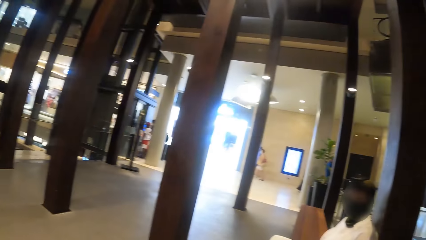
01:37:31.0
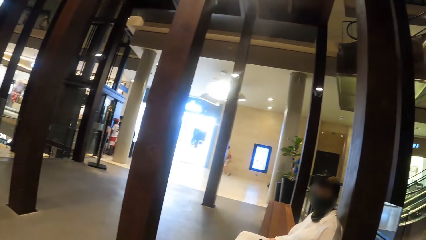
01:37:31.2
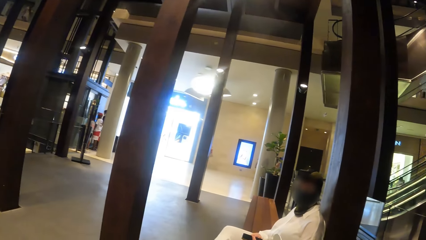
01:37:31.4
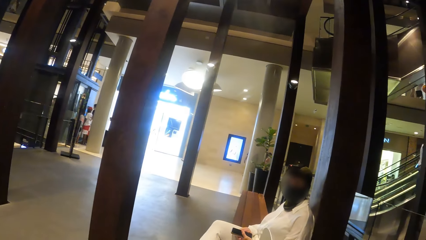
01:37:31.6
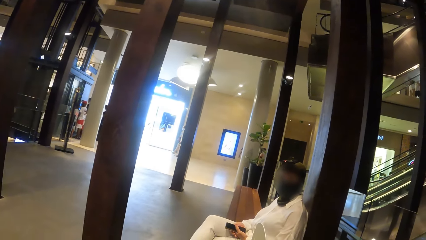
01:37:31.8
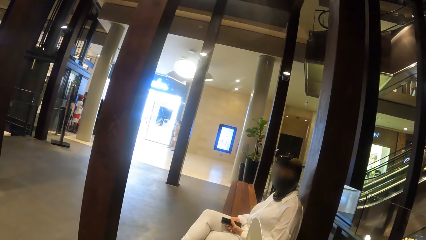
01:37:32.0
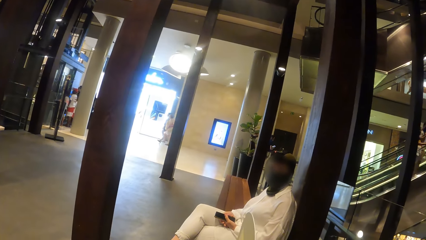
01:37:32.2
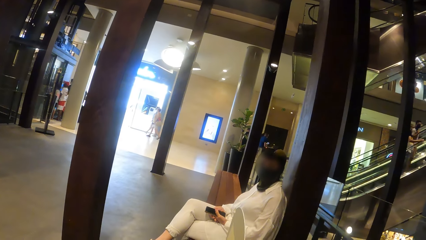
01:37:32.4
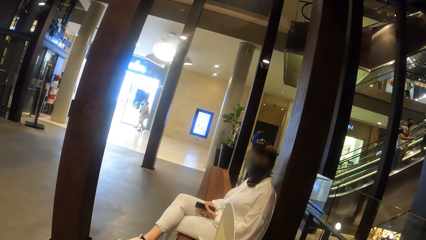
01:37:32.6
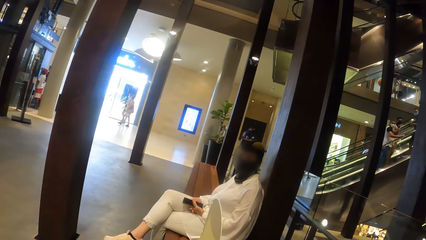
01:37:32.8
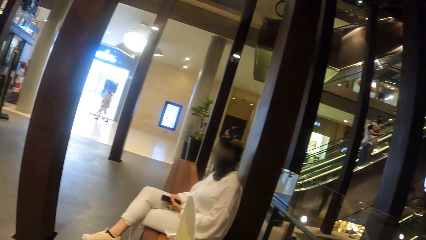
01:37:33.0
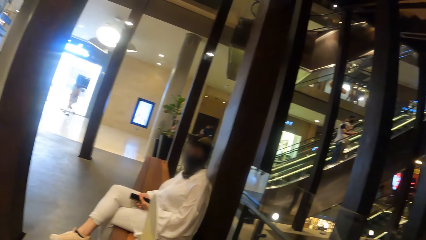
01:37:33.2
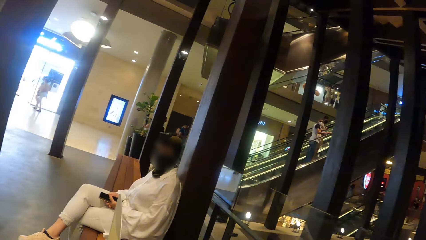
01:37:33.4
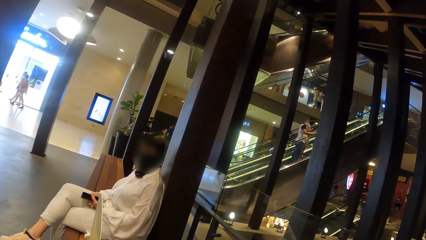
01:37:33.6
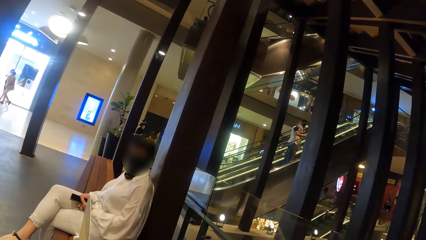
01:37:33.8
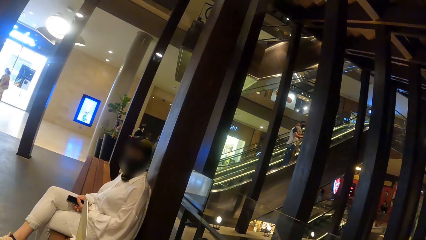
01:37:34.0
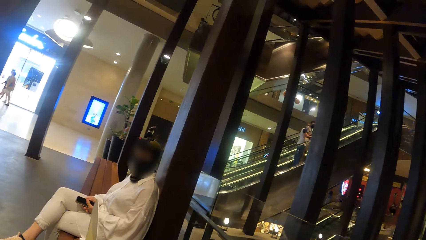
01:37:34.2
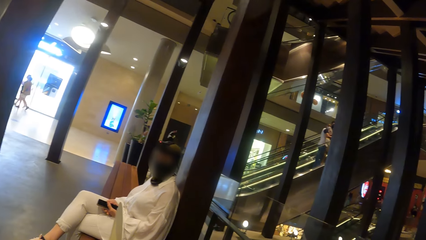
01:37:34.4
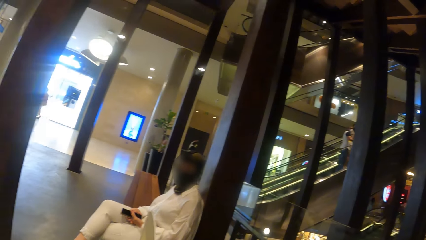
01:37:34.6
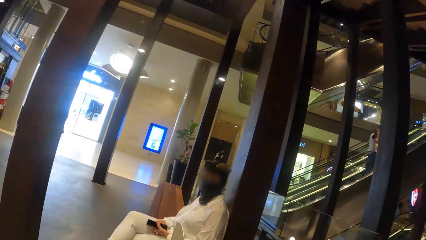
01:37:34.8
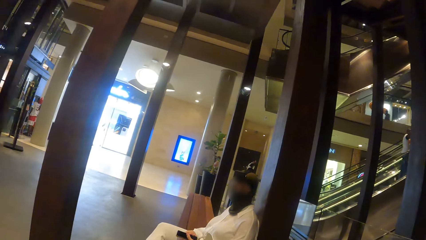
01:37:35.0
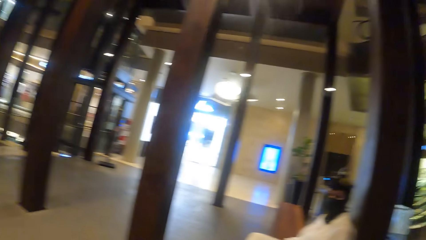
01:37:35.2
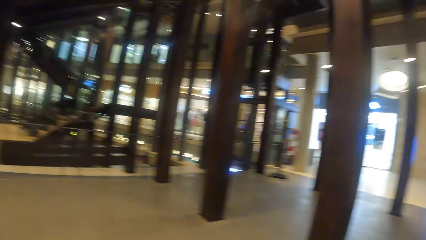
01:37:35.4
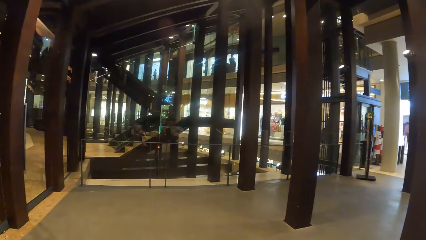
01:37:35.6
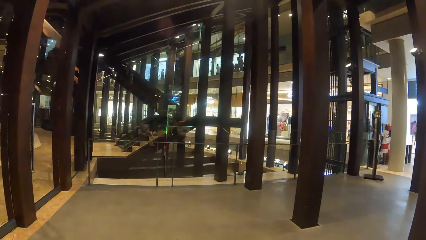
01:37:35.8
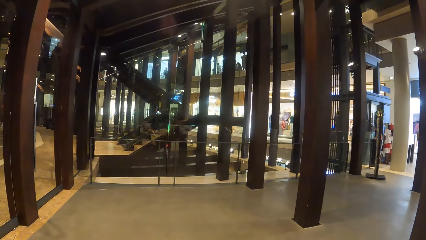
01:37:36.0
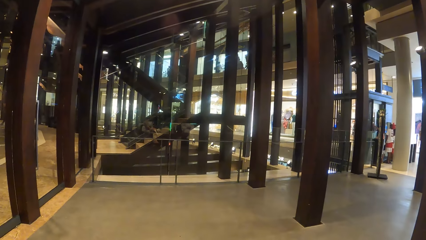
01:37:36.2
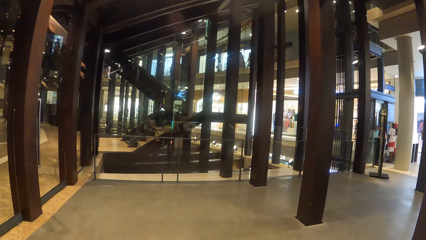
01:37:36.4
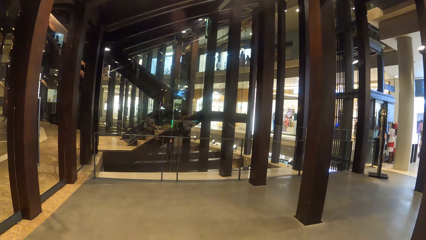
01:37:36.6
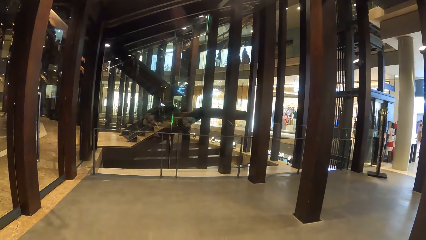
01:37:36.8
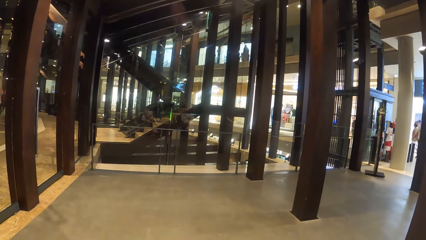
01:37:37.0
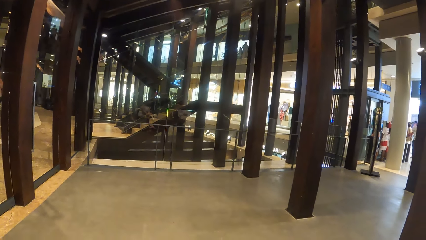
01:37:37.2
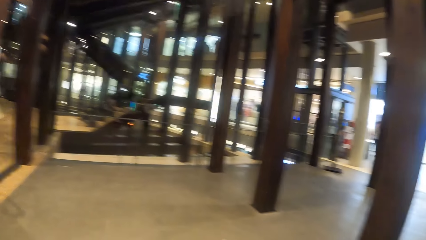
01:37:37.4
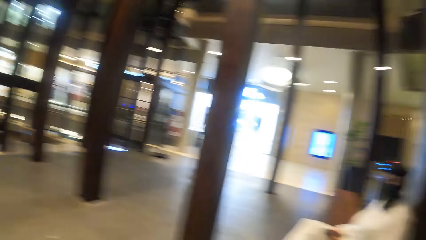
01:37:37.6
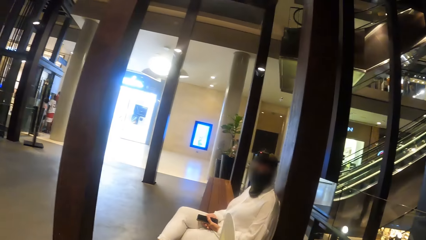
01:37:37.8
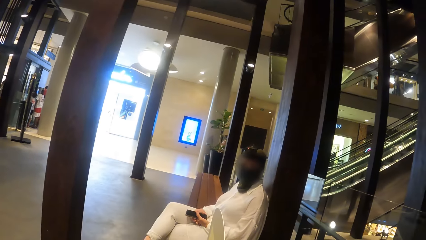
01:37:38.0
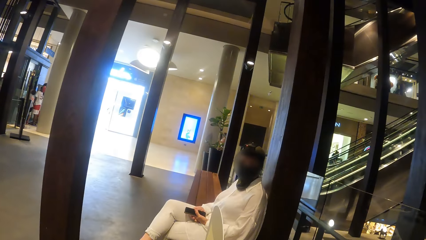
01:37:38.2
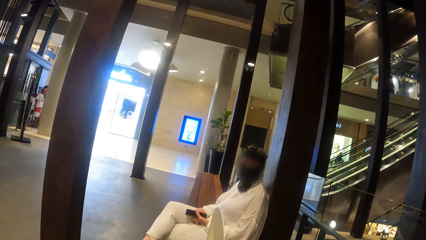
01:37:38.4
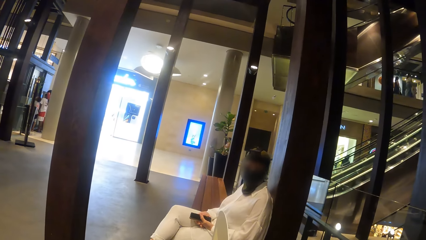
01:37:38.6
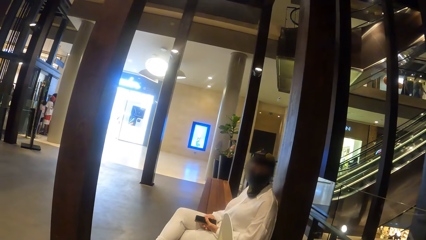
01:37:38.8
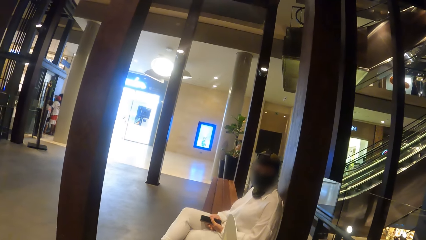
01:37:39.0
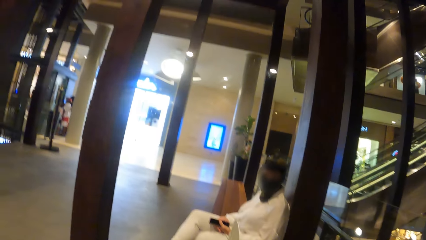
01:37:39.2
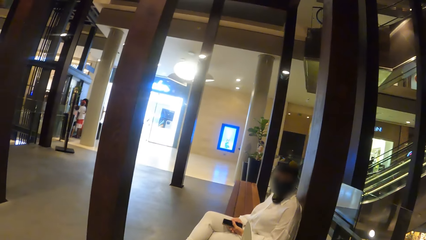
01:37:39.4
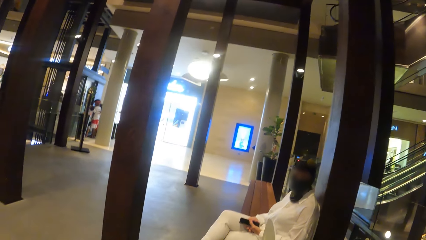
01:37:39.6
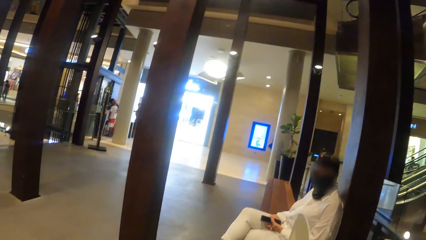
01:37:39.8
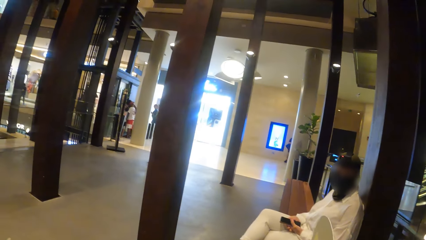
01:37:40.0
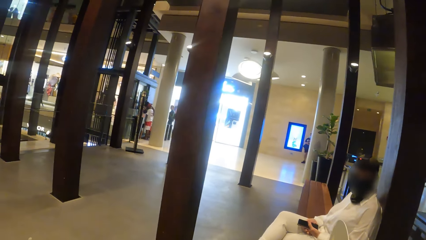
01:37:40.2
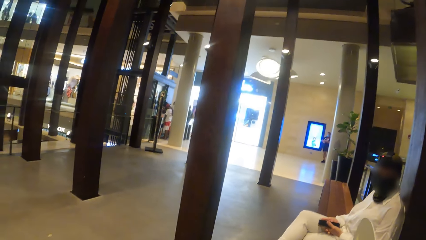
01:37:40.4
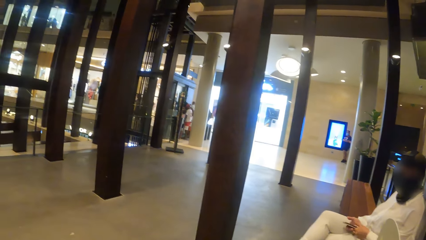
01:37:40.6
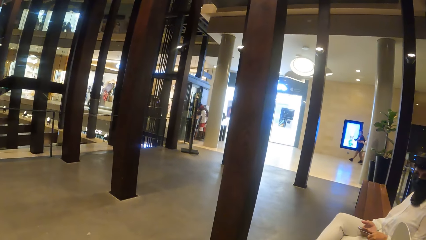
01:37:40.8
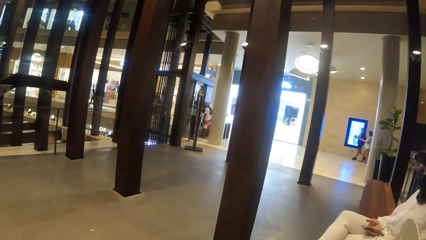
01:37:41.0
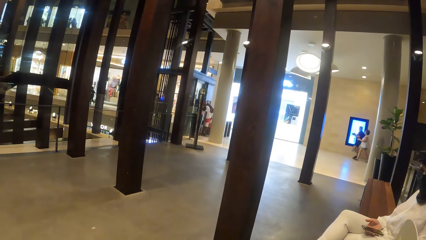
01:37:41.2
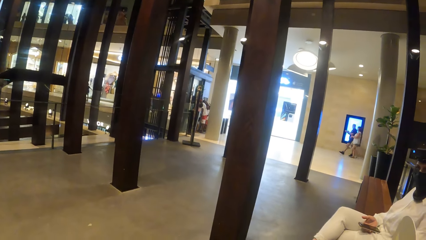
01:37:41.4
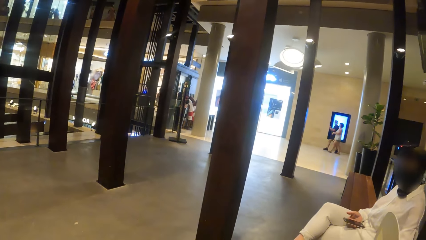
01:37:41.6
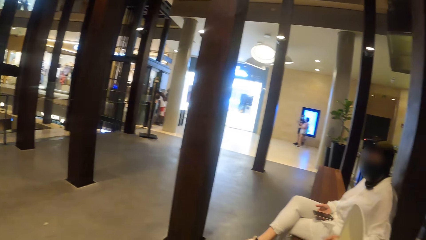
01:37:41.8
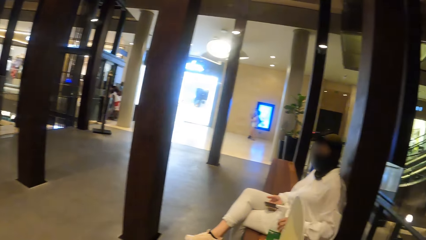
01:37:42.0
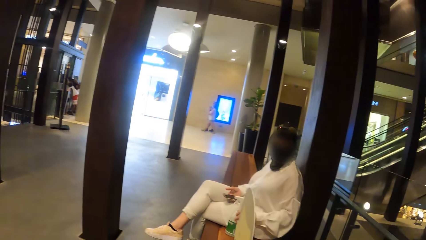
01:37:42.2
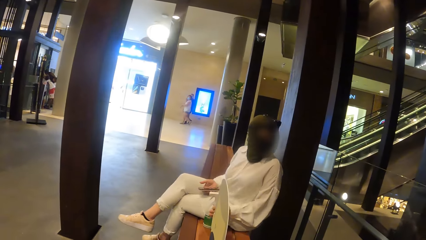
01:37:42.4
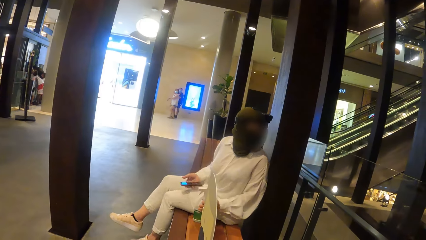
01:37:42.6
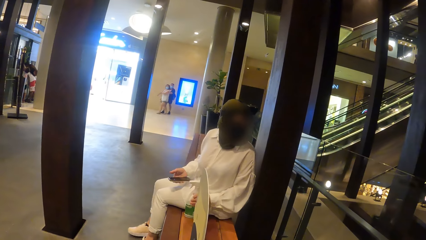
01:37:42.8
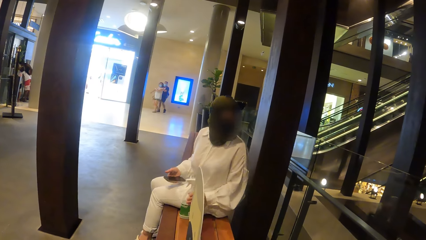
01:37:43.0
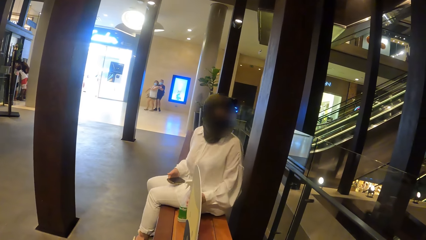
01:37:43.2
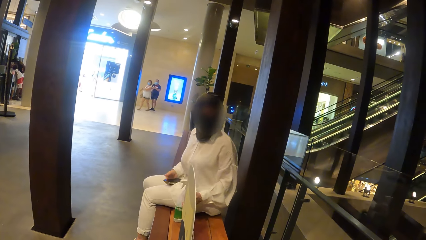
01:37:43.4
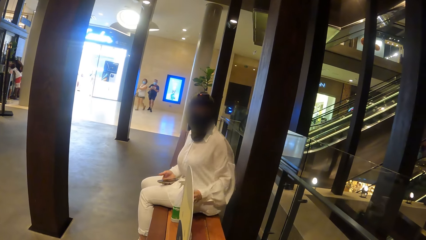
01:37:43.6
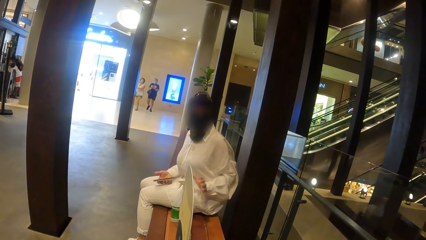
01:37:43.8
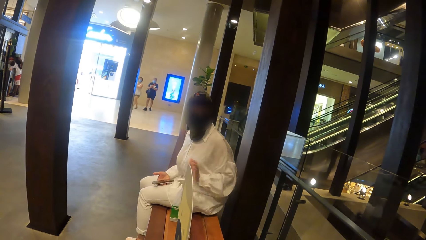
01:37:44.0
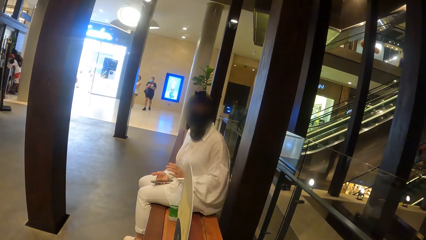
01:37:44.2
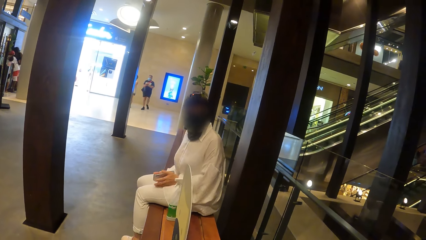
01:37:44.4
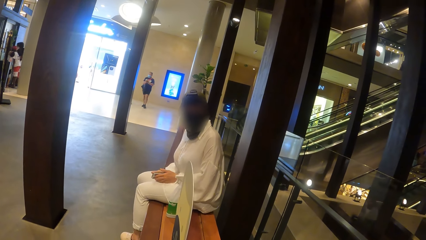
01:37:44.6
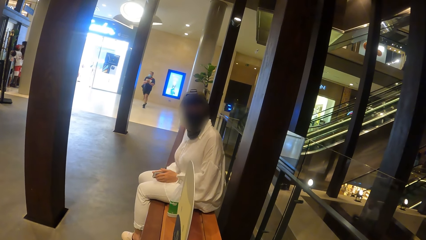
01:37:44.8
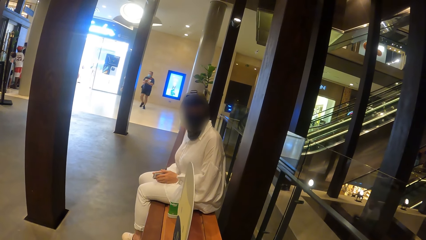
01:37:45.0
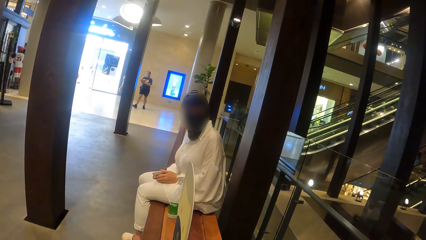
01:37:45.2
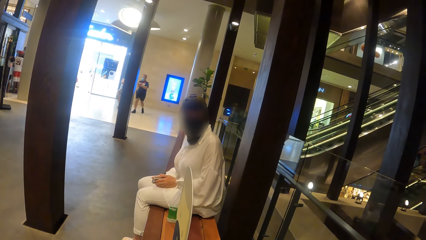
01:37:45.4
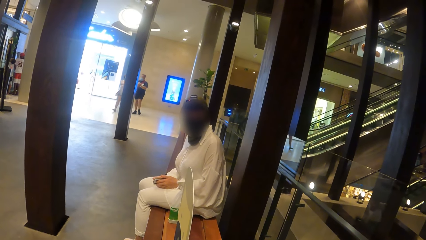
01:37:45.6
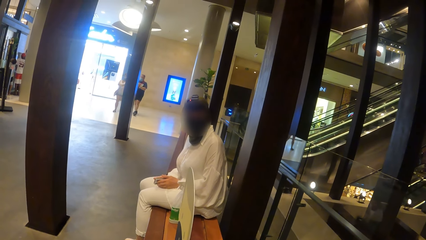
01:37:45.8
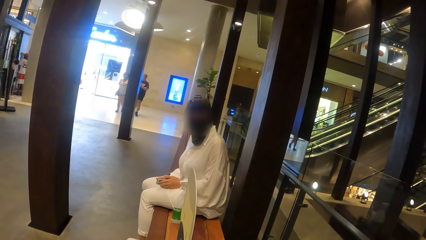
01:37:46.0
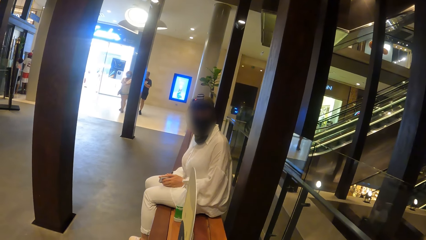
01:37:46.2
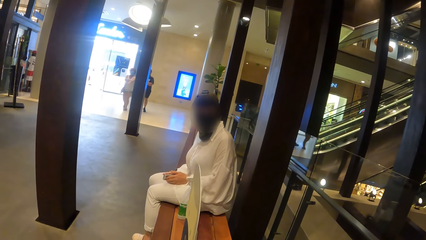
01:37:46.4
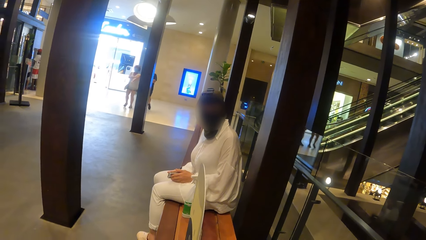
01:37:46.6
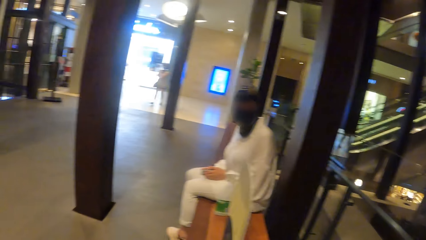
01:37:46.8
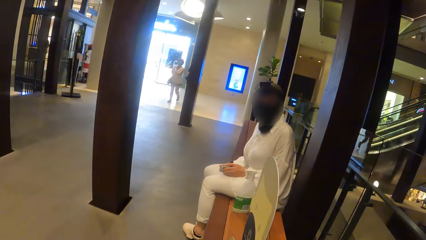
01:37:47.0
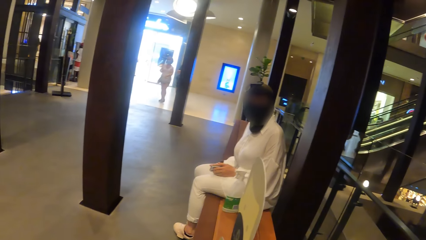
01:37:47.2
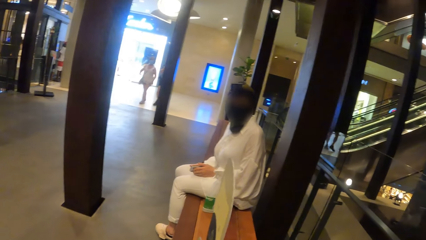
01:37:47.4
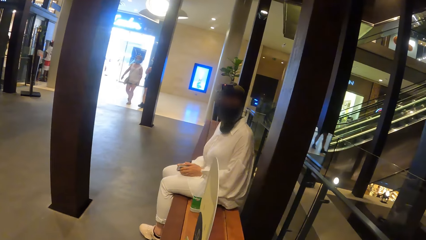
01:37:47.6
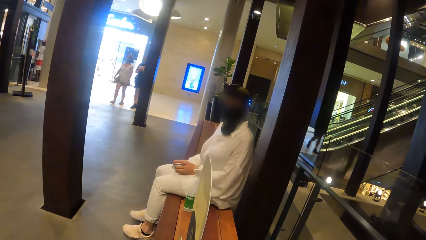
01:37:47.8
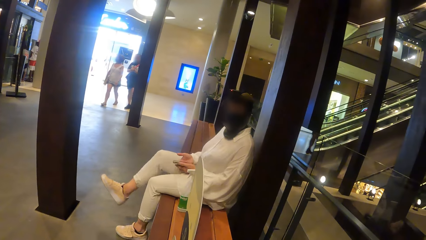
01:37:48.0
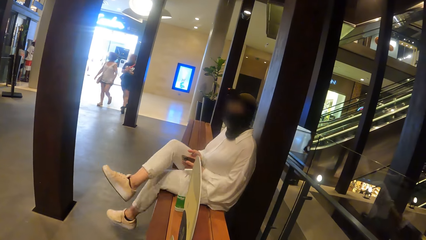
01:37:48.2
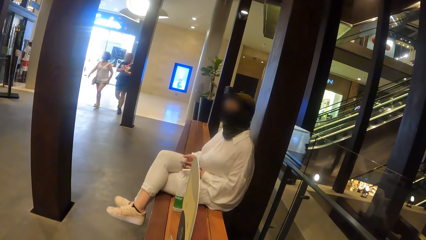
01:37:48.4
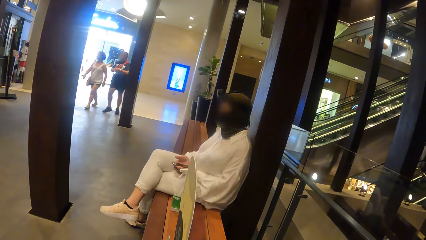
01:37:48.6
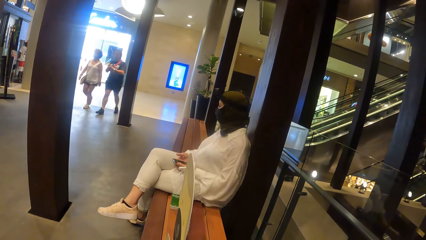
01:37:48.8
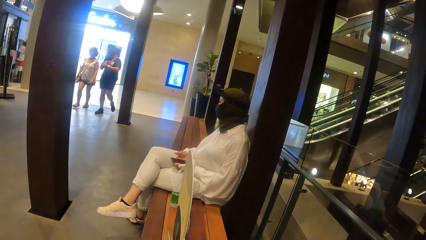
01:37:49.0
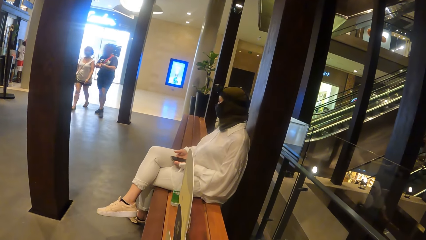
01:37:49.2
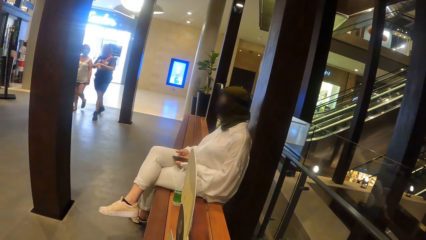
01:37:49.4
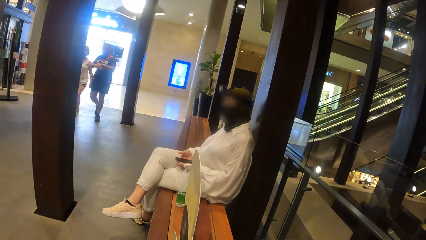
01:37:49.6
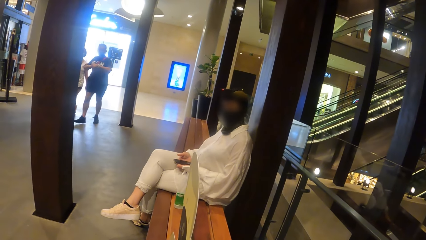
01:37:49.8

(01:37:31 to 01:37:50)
The camera wearer interacts with the woman. The woman holds the phone with her right hand. The woman adjusts a spray bottle on the bench with her left hand. The woman holds the phone with both hands. The woman looks at the camera wearer.
